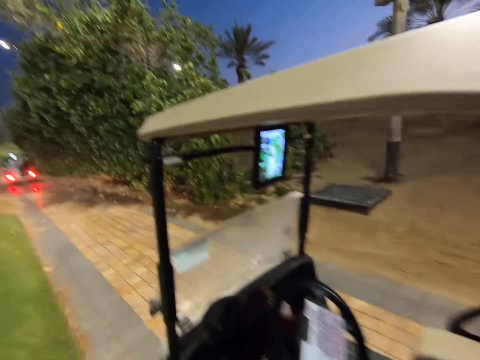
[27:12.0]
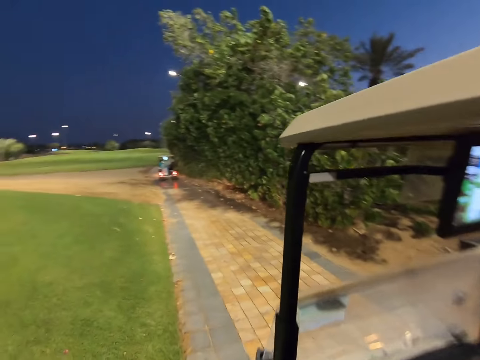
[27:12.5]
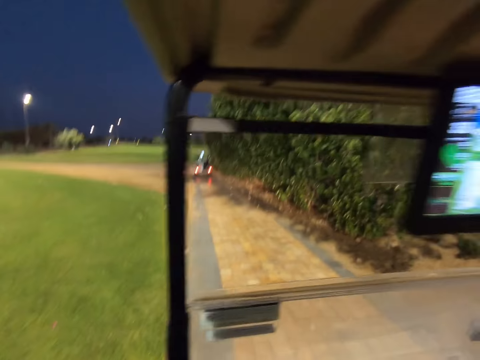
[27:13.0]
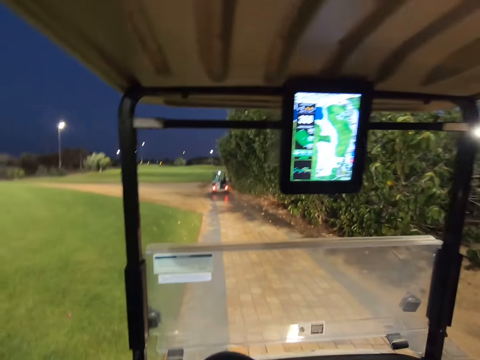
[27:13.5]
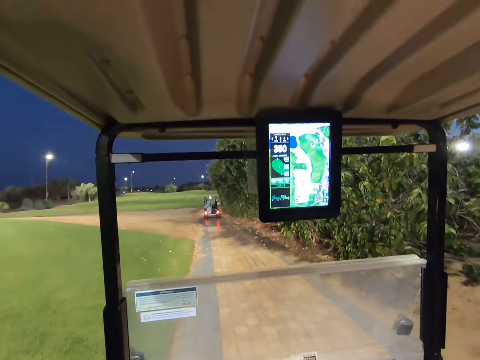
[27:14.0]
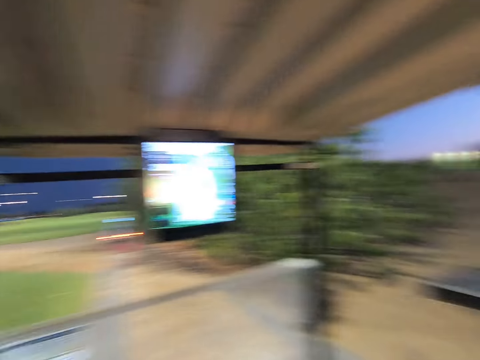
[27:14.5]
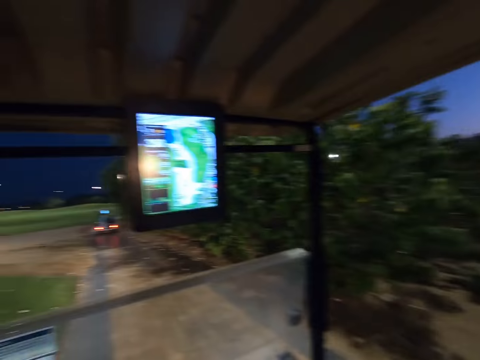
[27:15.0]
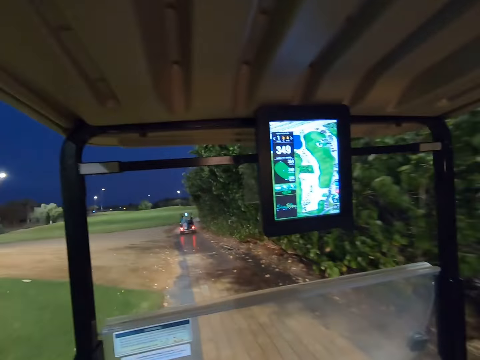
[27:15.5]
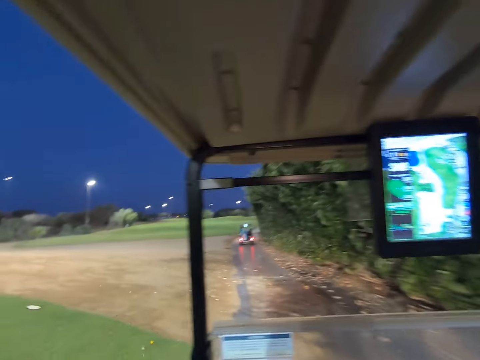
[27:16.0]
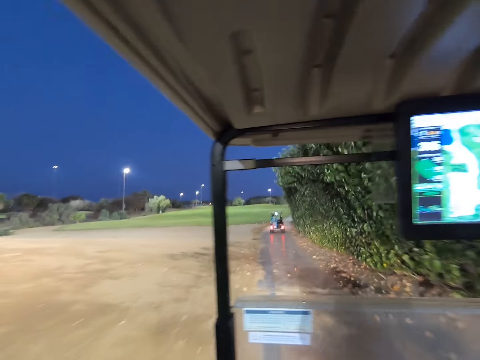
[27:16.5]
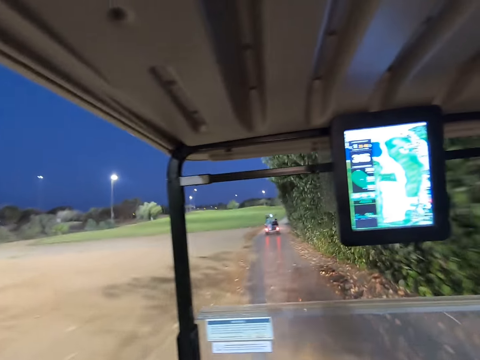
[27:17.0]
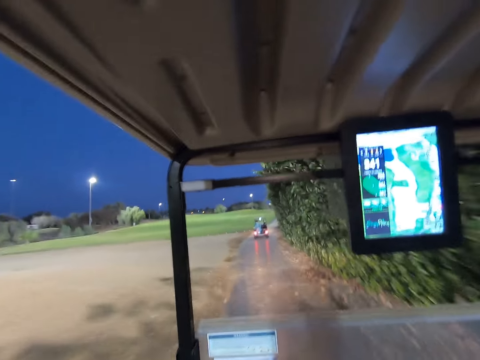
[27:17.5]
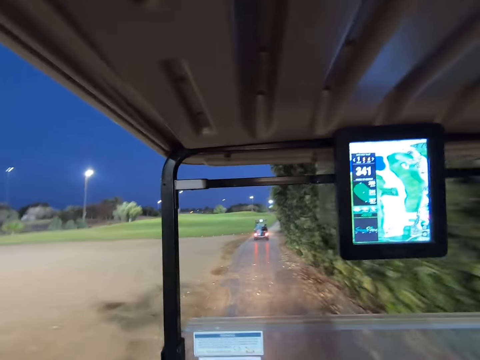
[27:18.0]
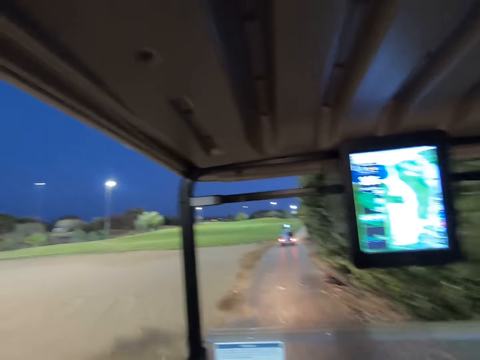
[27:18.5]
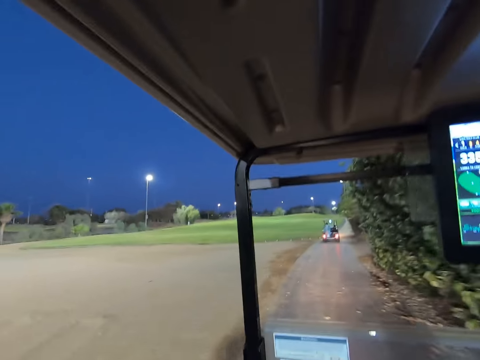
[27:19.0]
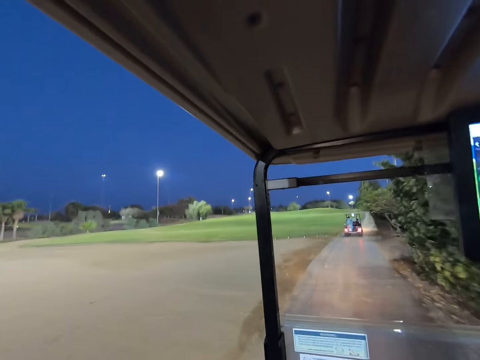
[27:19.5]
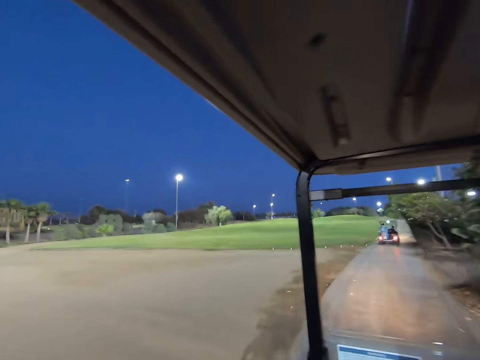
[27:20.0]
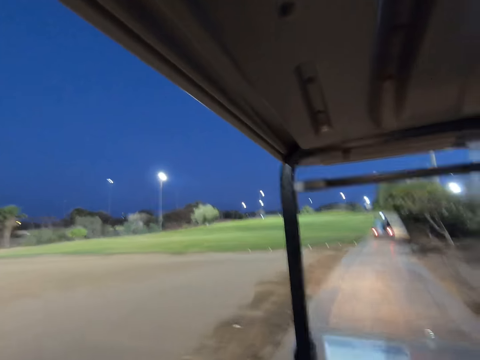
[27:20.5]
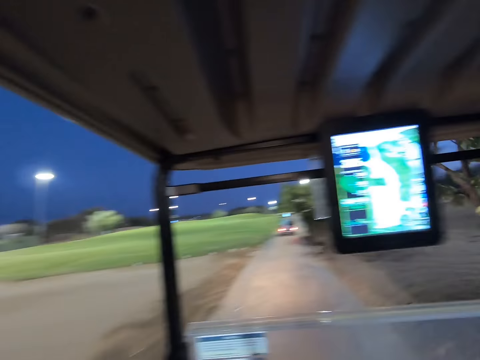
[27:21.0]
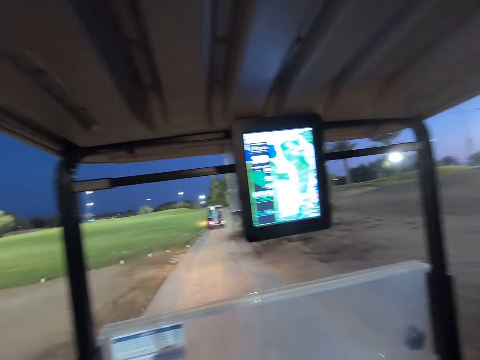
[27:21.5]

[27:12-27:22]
The camera wearer drives the golf cart. They drive the golf car off on the road.

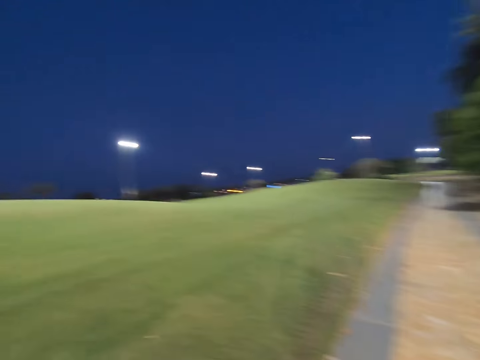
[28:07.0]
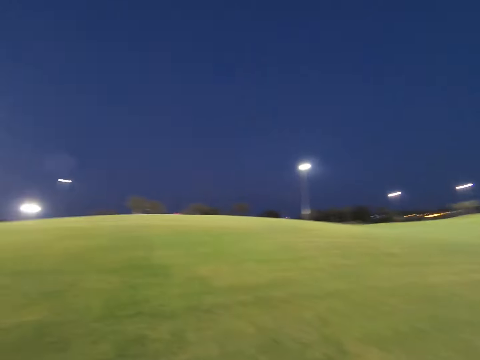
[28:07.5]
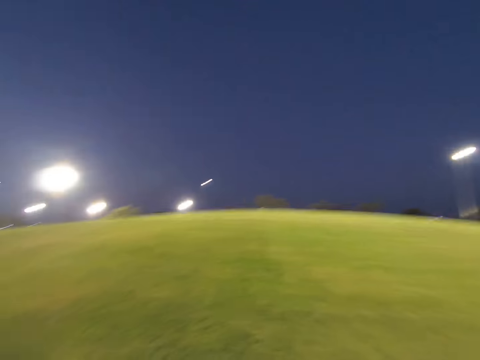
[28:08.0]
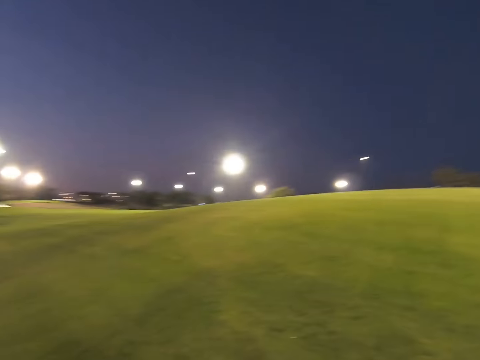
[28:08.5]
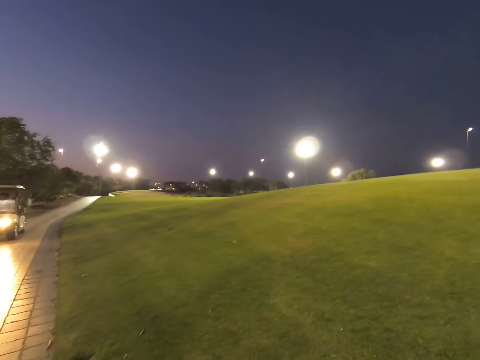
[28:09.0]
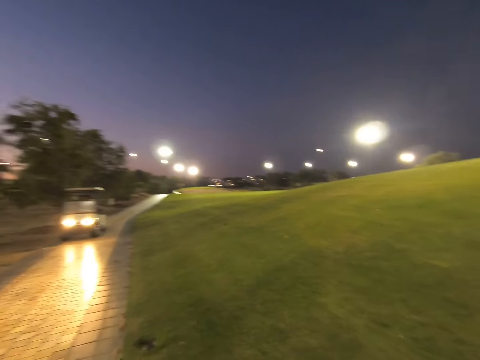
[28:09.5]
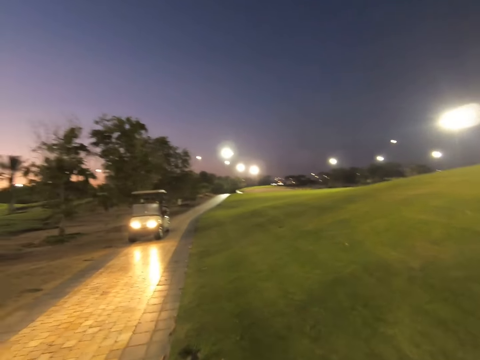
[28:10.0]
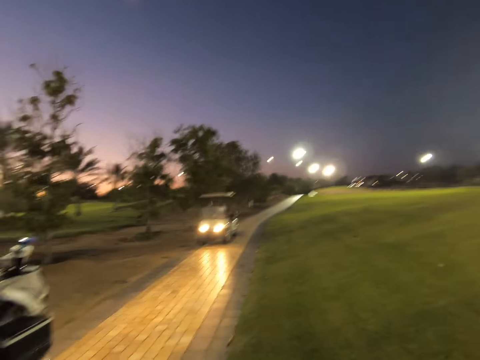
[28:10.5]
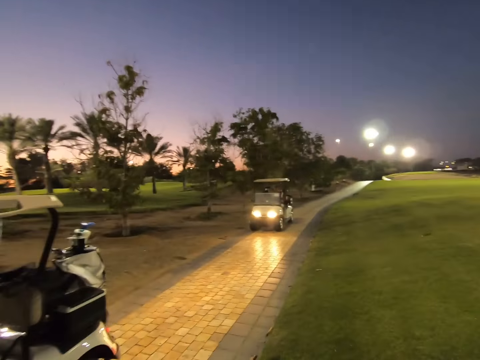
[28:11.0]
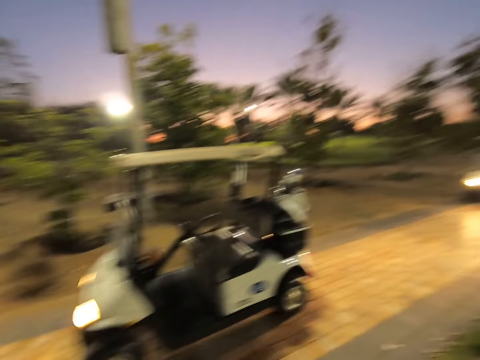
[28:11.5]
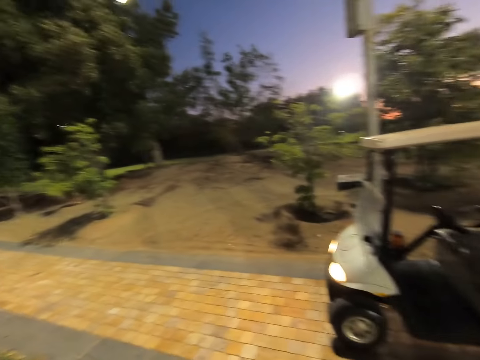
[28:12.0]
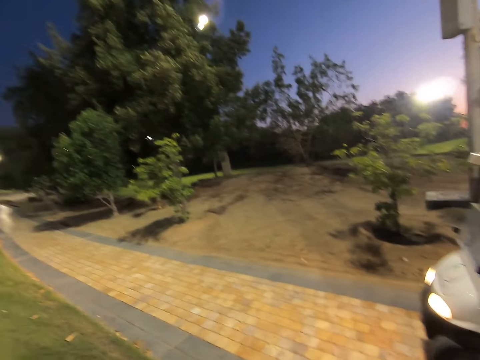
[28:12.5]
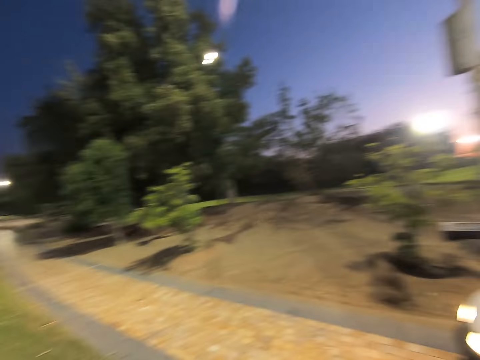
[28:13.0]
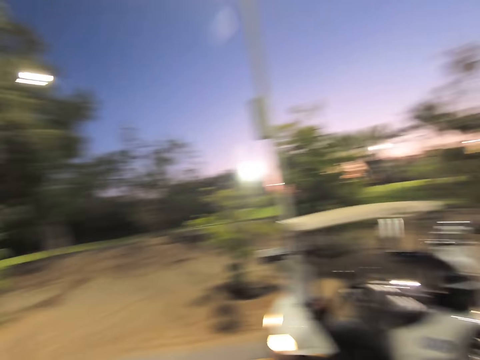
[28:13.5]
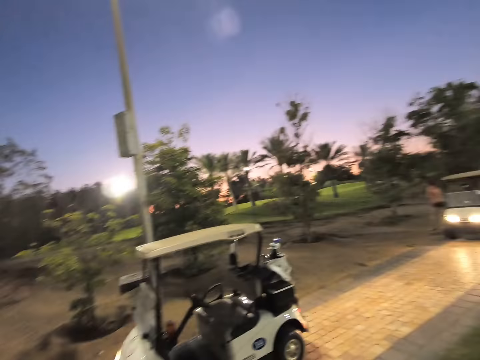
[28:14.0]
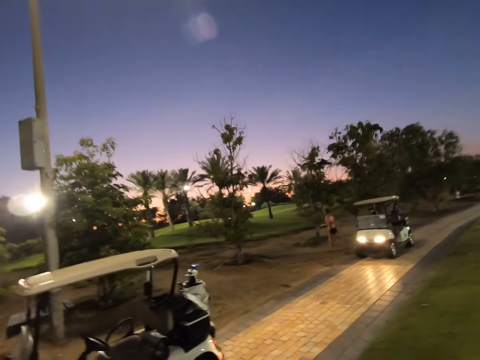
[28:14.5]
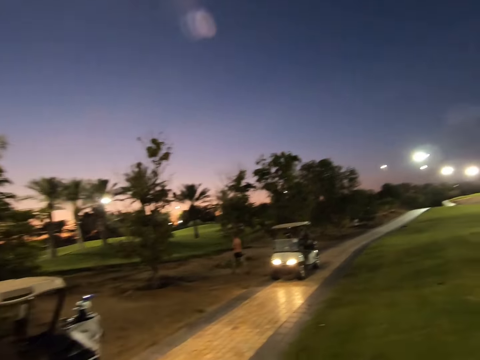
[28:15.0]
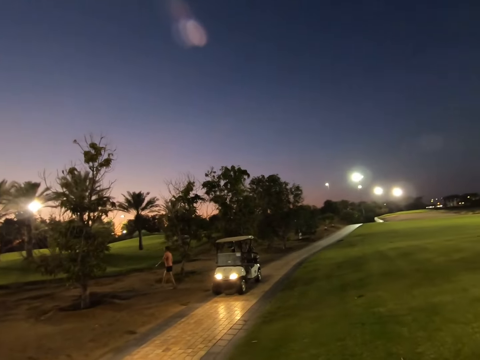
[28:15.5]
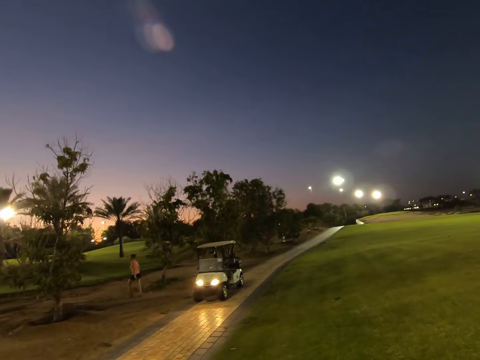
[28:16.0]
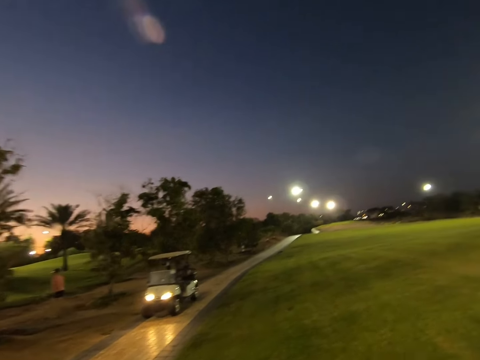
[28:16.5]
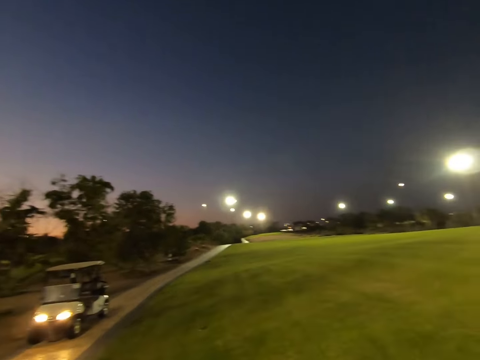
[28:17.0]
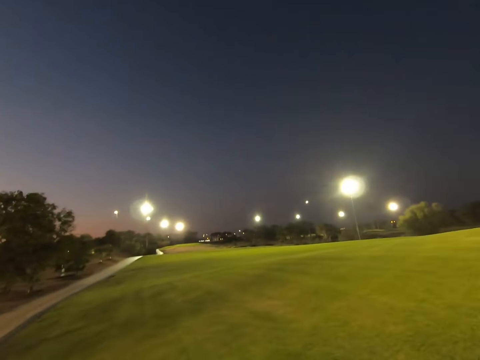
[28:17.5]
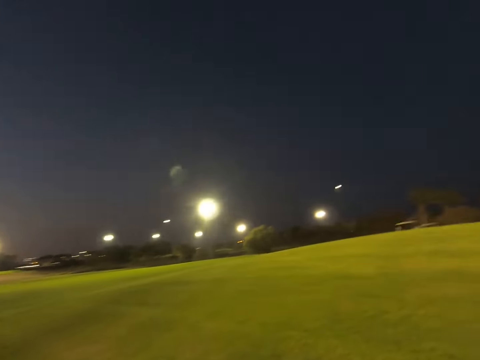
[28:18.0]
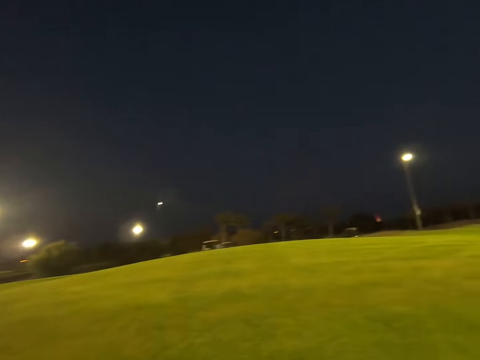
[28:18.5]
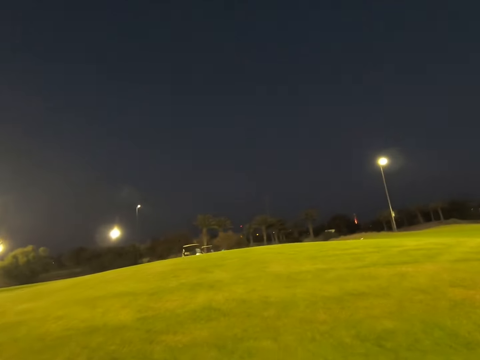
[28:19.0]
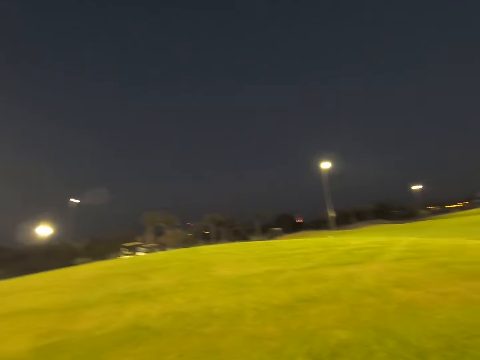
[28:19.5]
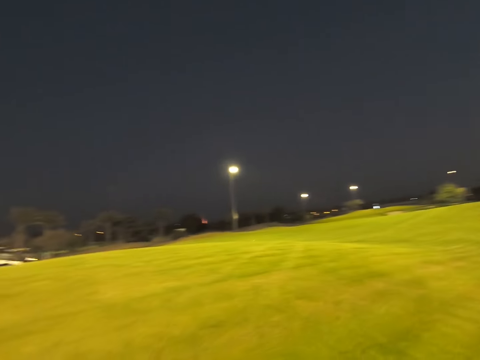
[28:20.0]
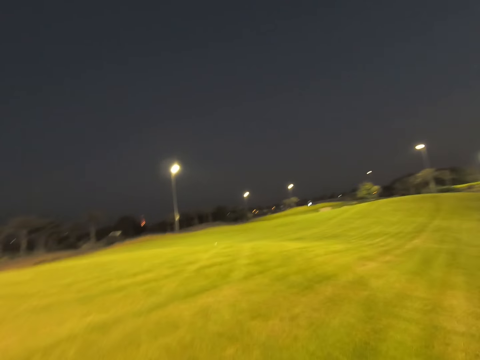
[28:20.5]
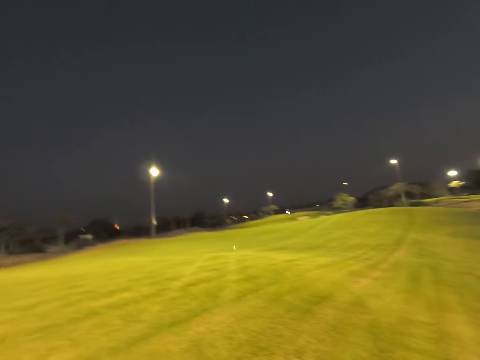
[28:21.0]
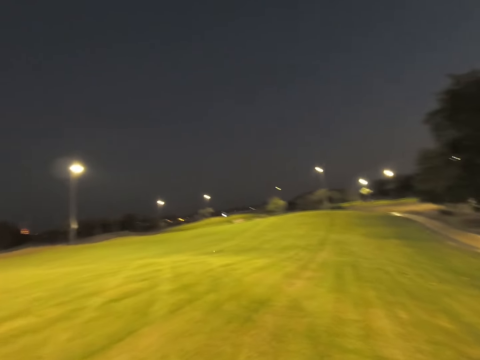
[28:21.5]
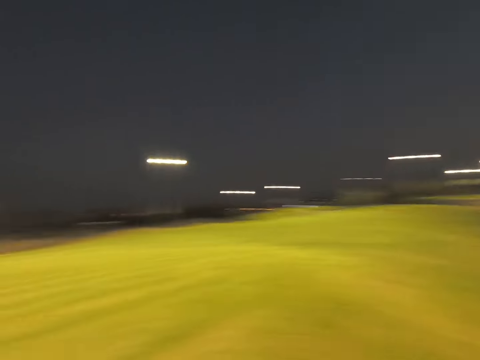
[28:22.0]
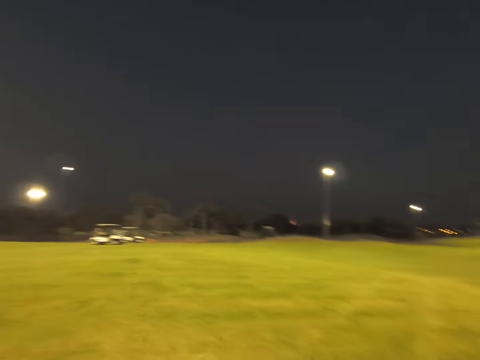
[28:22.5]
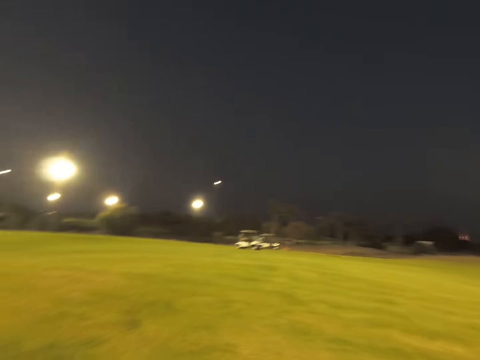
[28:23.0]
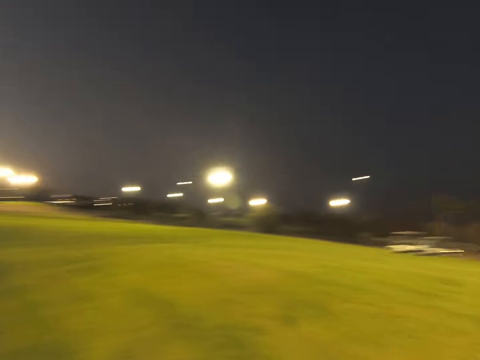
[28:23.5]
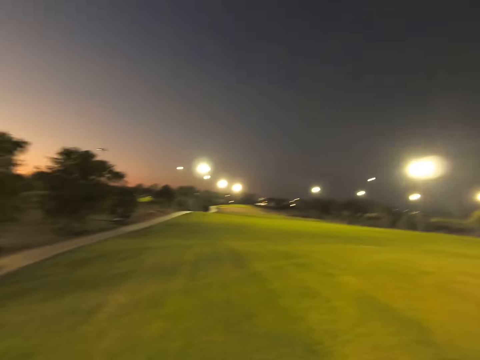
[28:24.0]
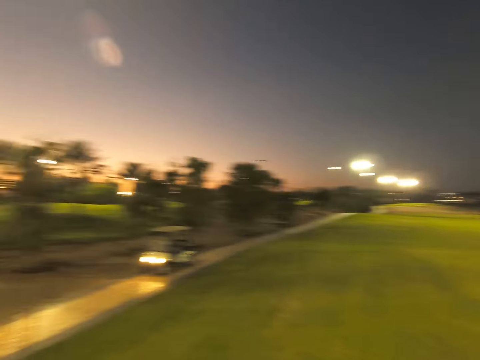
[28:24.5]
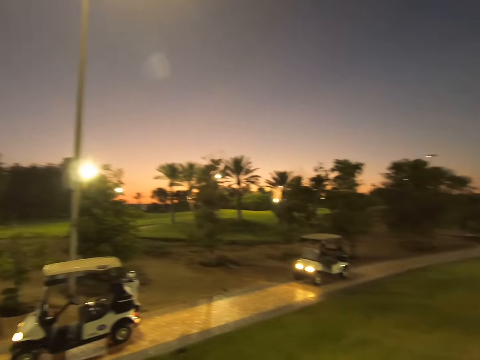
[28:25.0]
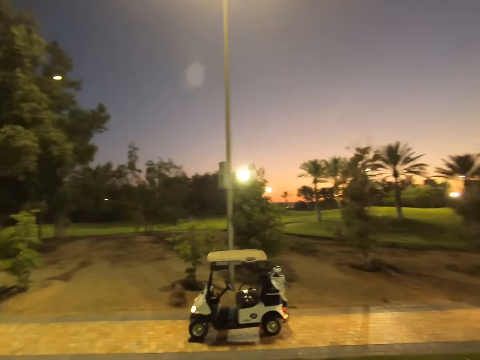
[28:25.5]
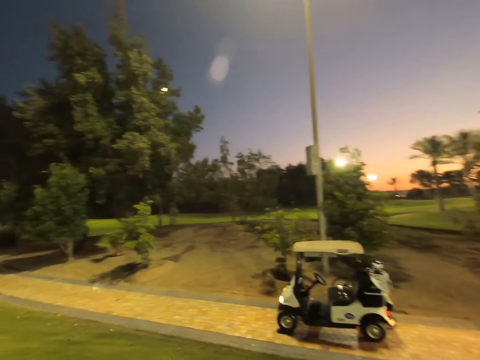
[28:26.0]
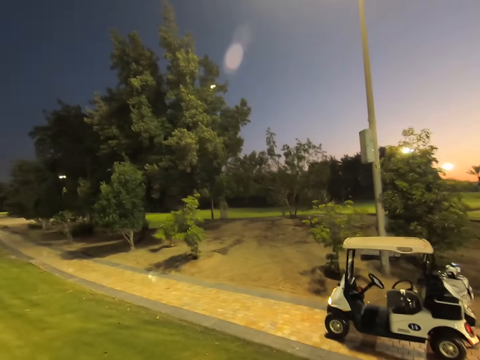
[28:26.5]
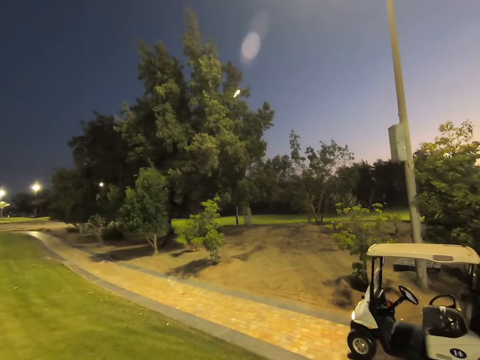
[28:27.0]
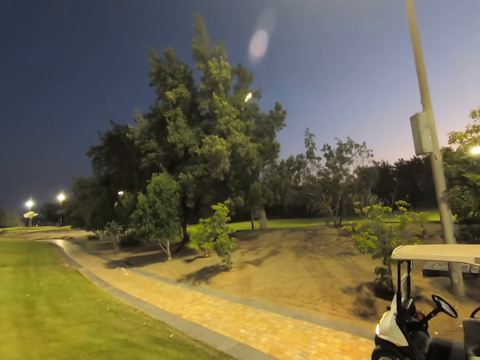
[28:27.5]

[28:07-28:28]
The camera wearer stares around the field. A woman walks away from her car. The camera wearer walks around the field.
